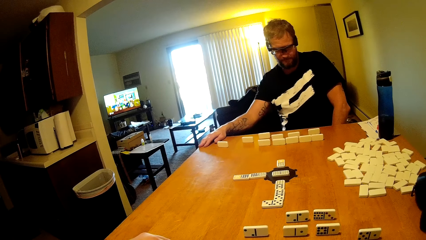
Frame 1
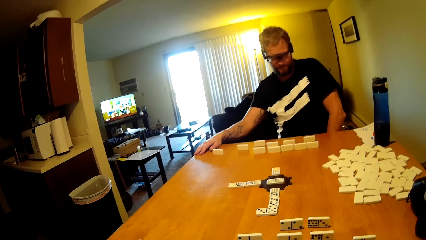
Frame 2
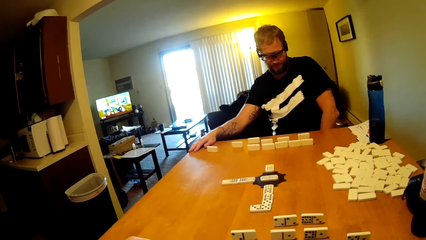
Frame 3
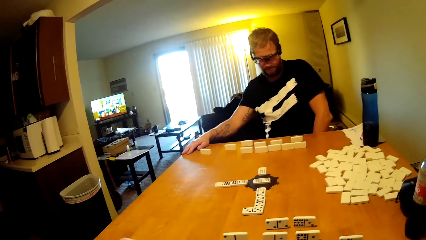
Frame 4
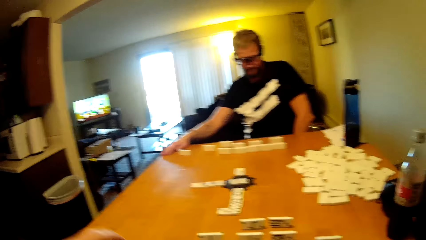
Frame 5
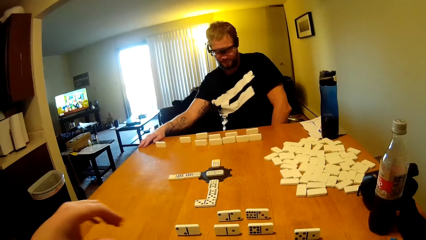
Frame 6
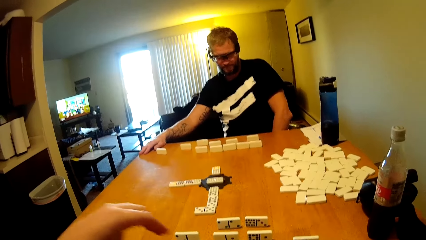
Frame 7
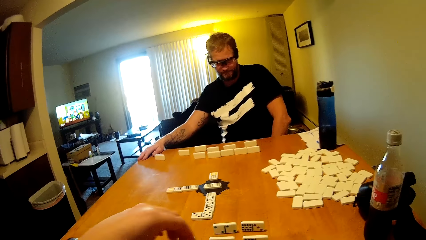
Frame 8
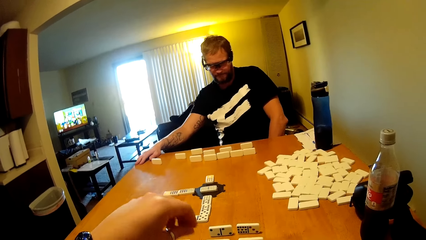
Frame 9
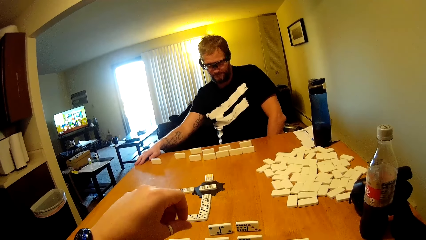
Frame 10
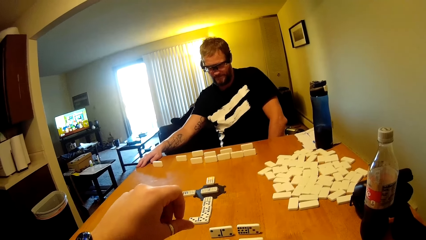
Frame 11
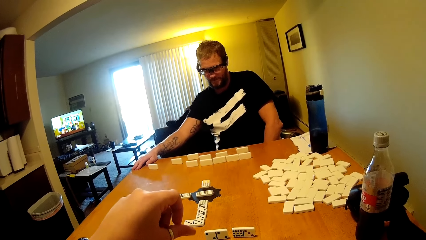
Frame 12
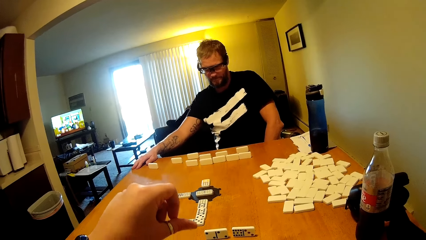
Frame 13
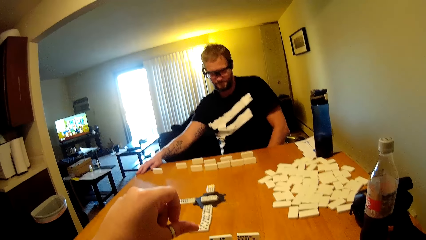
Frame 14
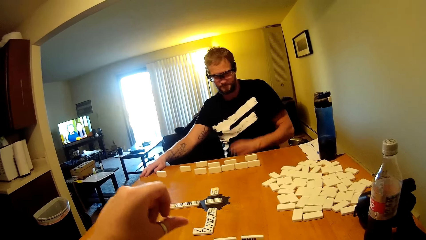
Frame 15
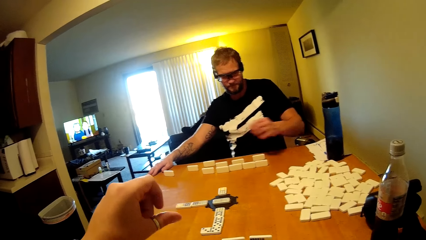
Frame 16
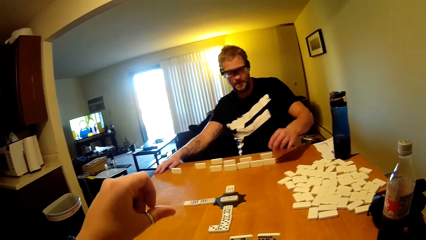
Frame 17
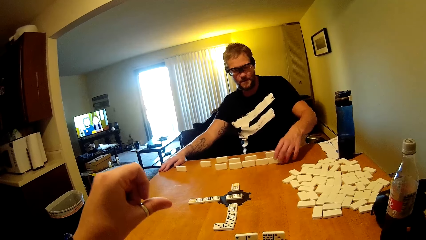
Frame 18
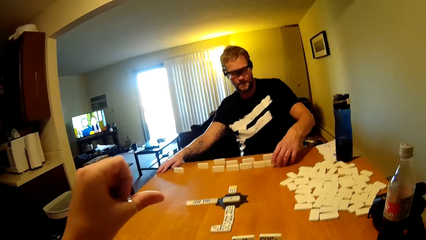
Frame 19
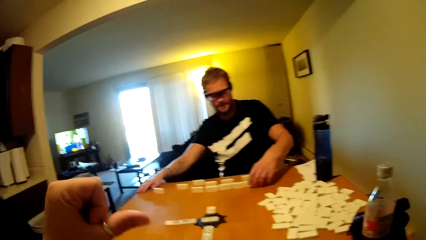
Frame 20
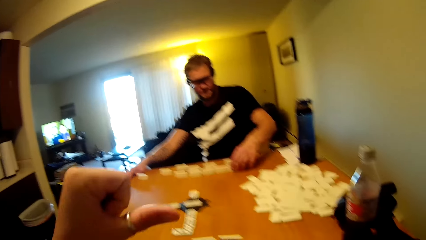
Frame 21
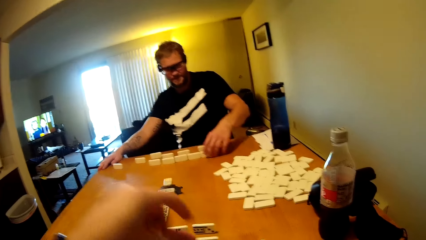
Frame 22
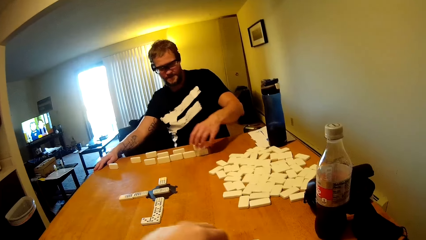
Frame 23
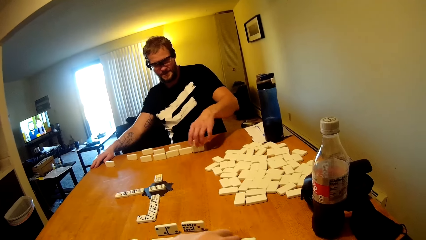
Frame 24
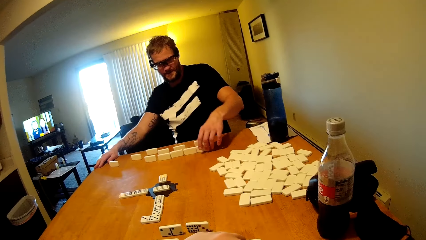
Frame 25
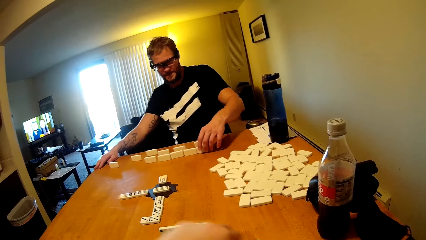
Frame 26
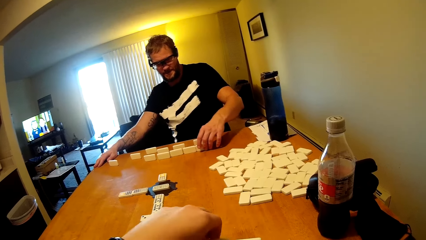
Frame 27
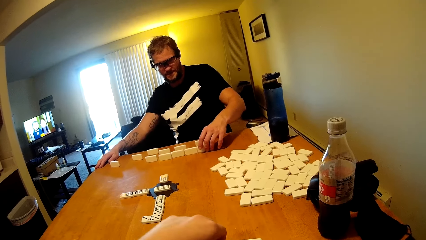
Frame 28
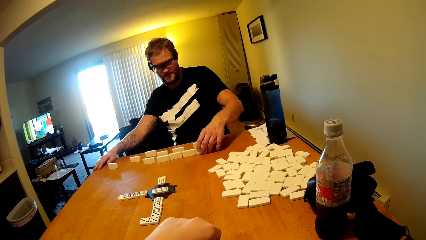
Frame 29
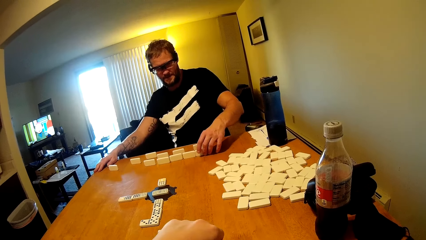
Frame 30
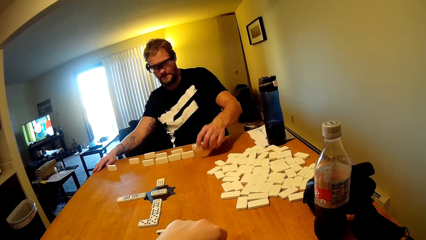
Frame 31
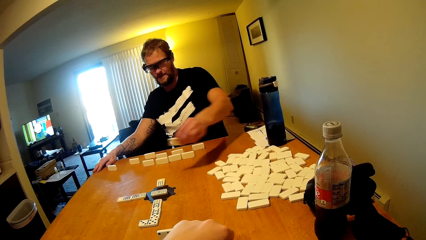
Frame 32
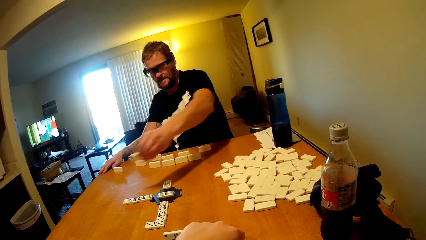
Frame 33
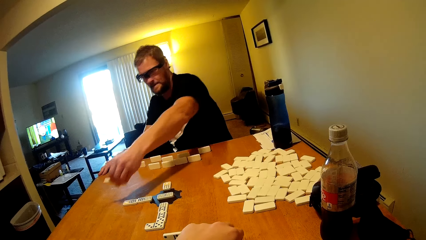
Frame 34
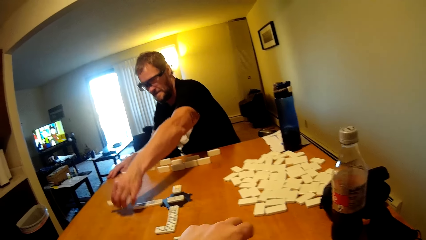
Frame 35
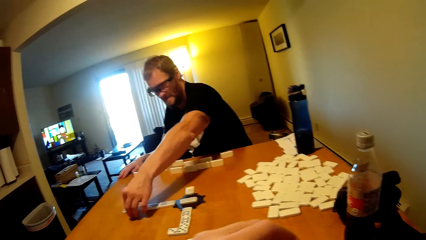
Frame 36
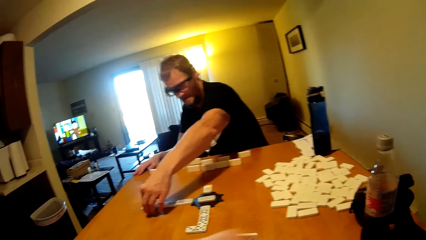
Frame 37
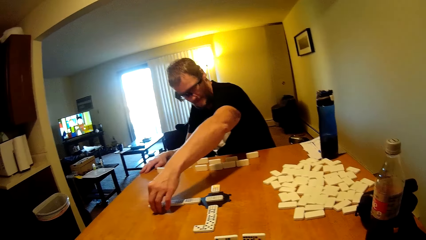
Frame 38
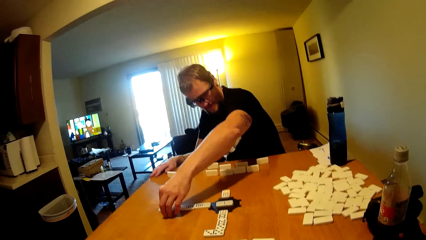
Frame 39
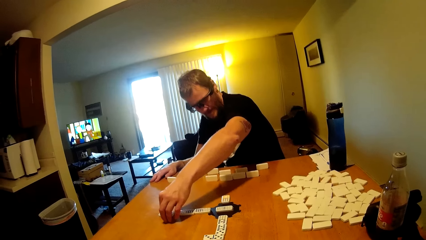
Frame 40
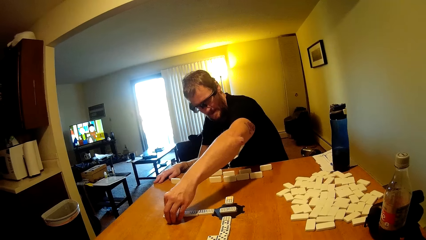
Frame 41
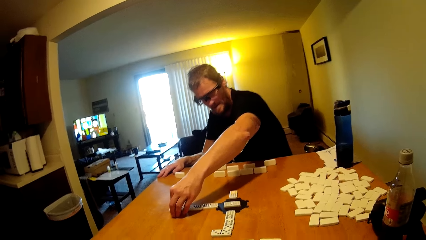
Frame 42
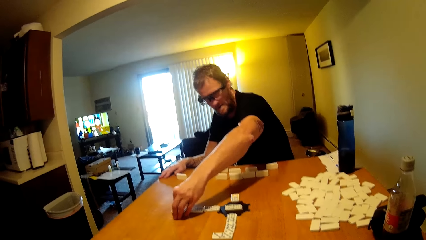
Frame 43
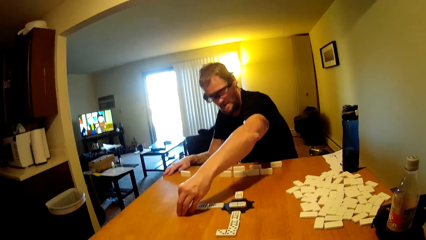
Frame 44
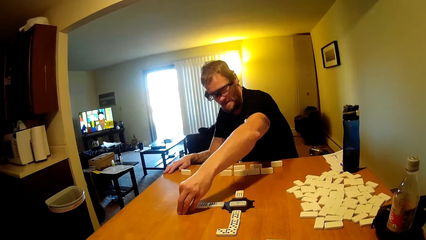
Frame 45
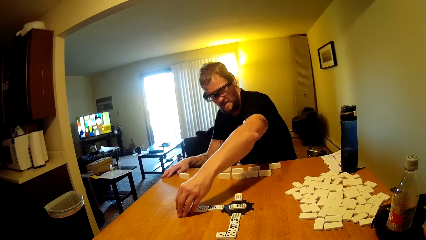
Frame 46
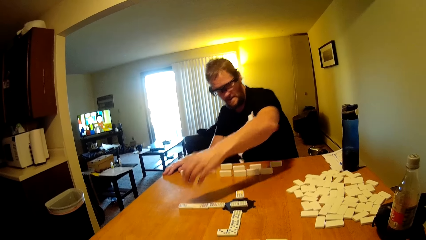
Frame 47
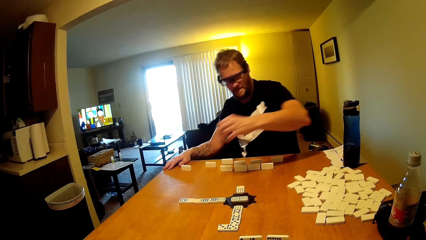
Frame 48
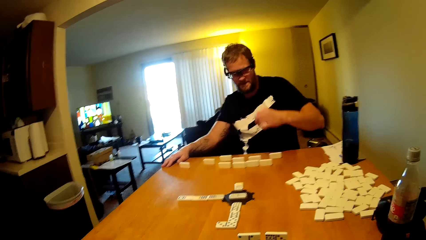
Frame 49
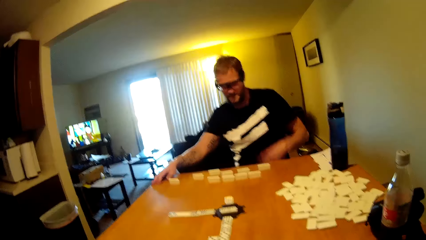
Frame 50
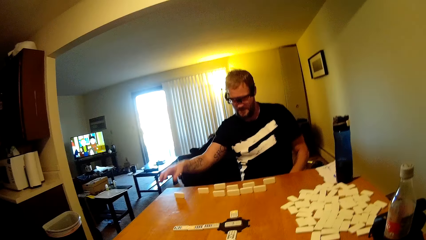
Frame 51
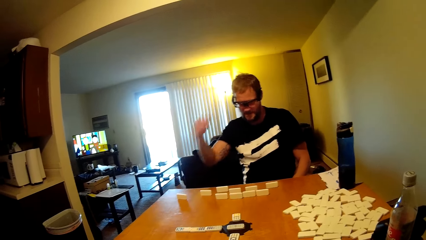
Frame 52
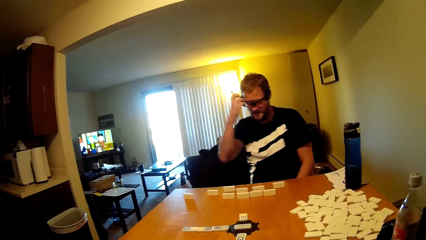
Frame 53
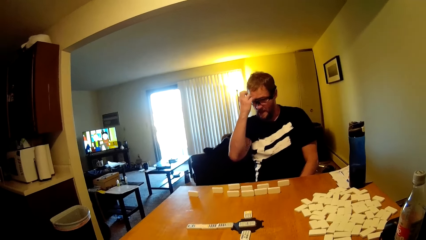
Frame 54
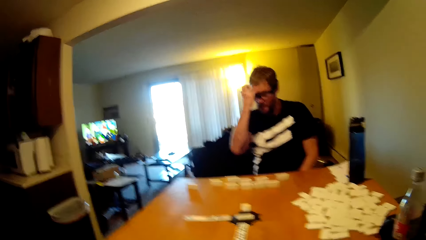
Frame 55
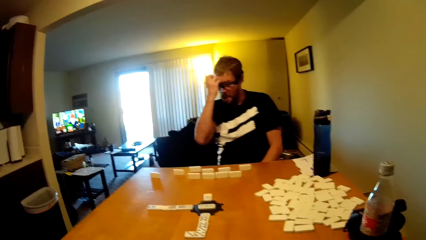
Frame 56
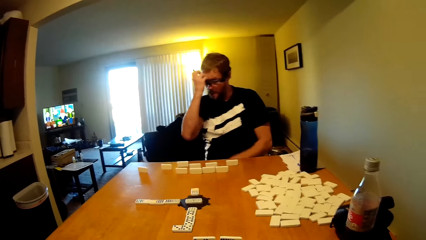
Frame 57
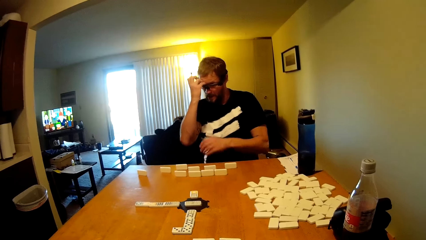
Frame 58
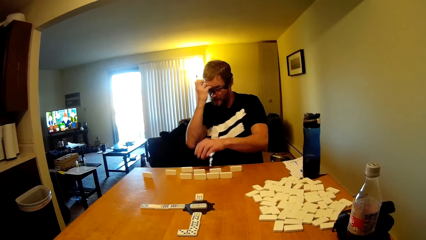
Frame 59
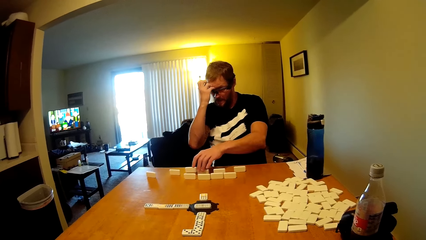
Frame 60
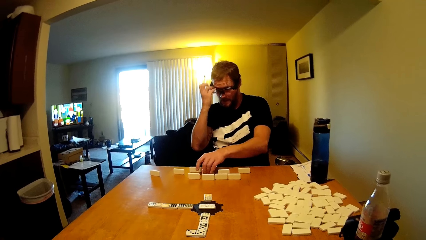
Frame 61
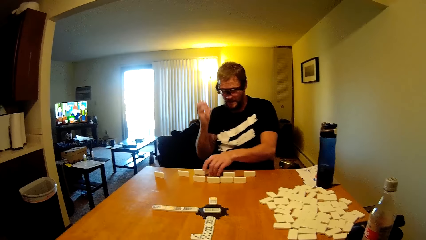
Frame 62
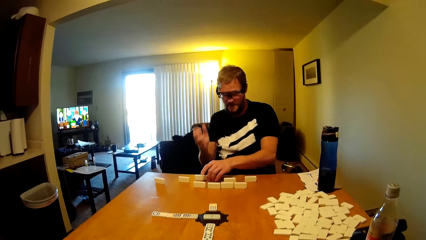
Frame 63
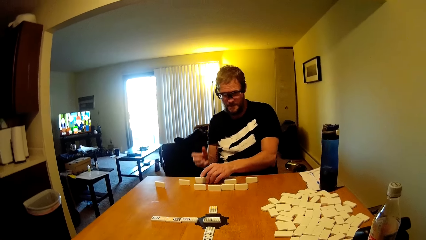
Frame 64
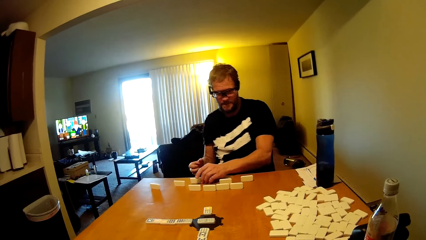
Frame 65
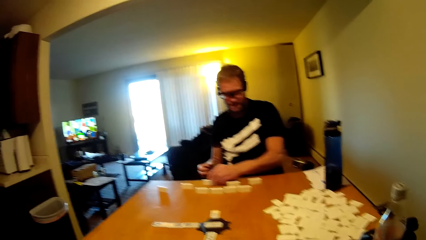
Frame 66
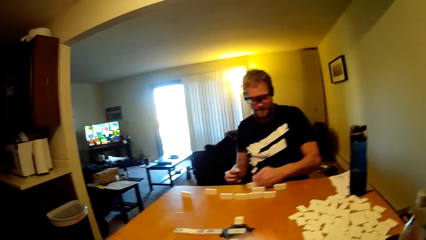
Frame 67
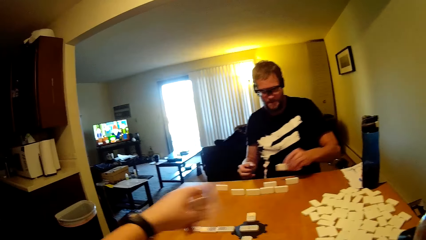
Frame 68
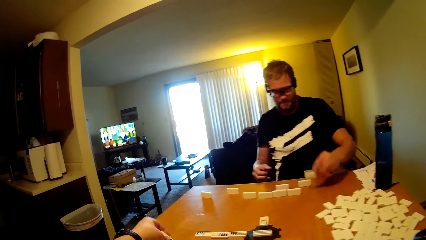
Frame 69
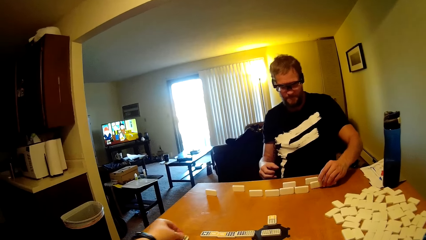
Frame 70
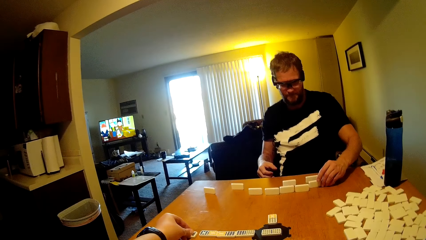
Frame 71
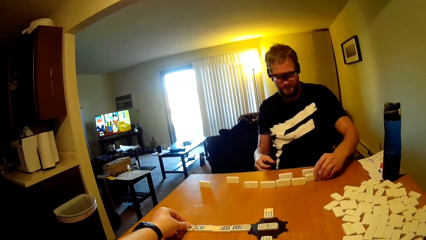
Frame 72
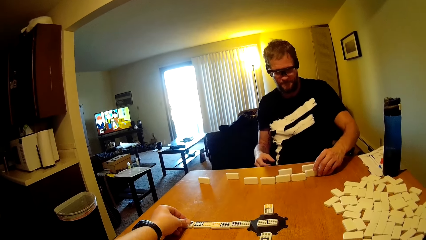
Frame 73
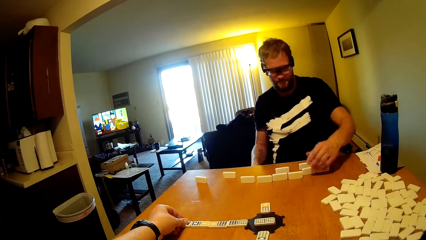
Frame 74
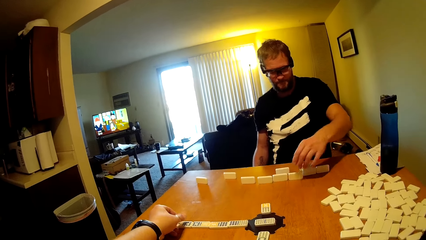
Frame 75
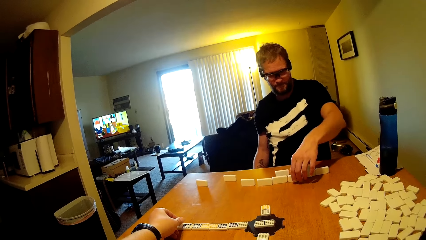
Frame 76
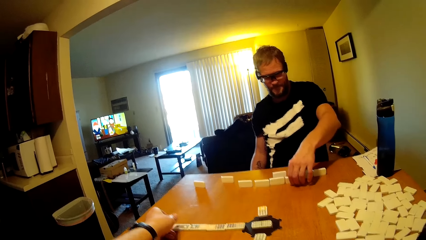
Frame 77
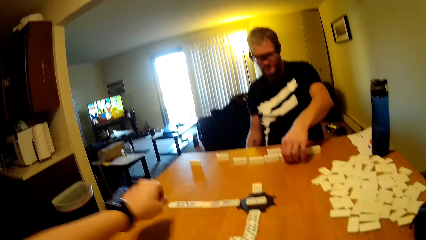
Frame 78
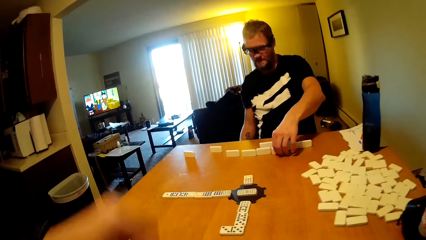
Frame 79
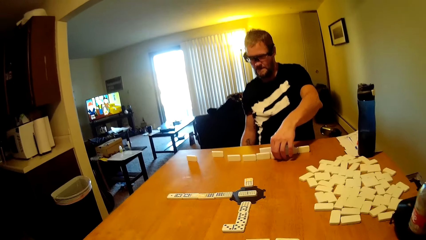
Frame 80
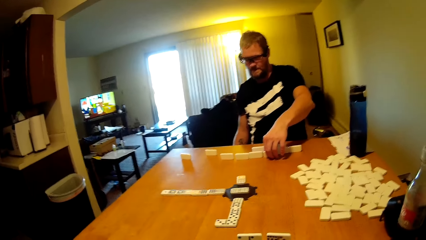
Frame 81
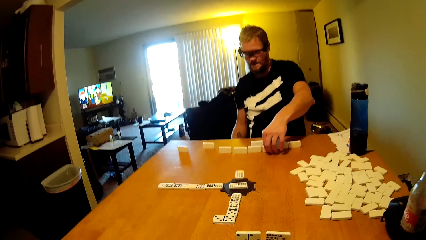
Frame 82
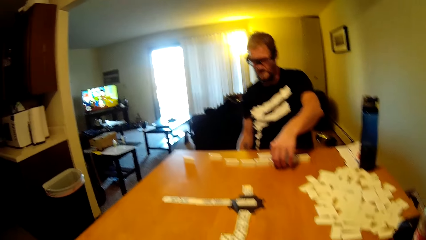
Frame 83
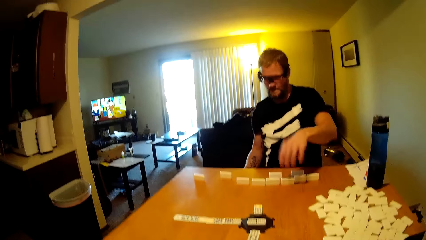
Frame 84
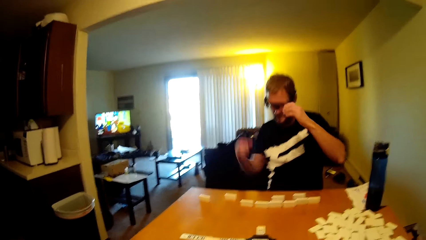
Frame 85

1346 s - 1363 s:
The camera wearer lifts up the hand. A man arranges the dominoes card. The camera wearer lifts up the hand. The man takes the dominoes card. The man touches his face. The man takes the dominoes card. The man plays the dominoes game.
